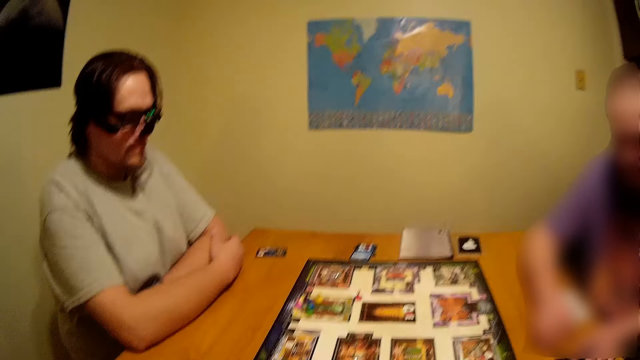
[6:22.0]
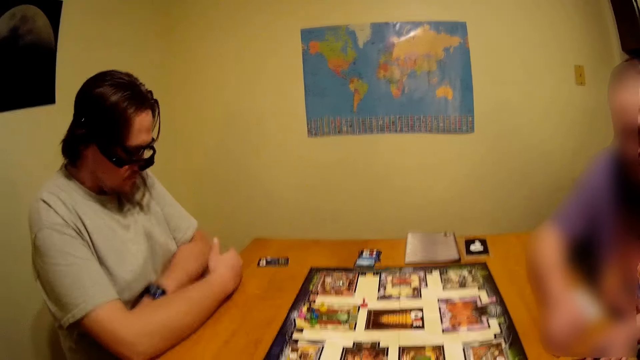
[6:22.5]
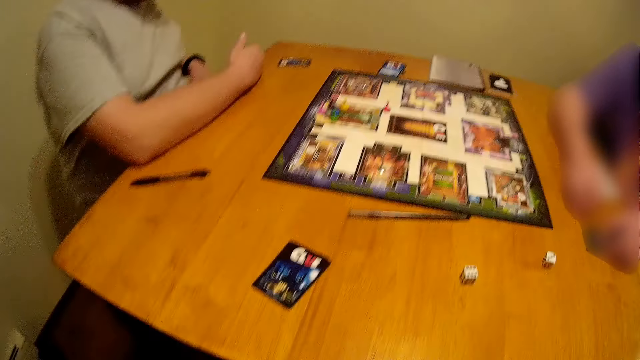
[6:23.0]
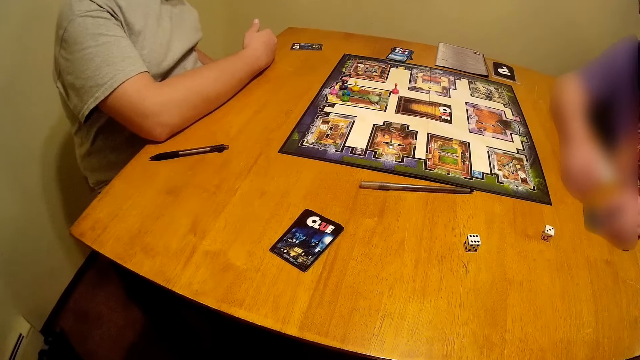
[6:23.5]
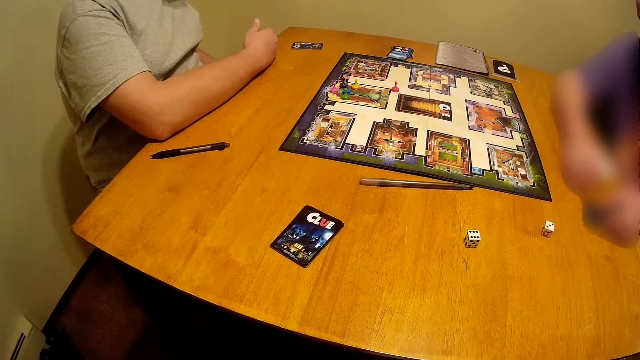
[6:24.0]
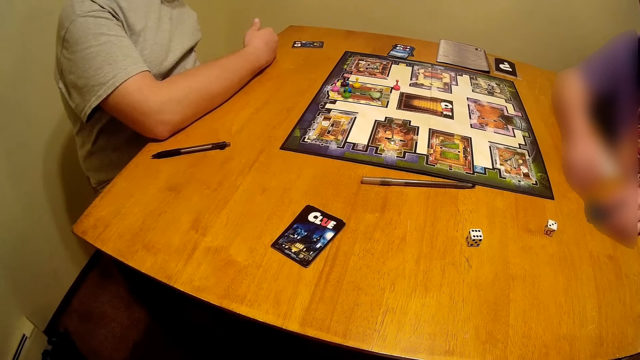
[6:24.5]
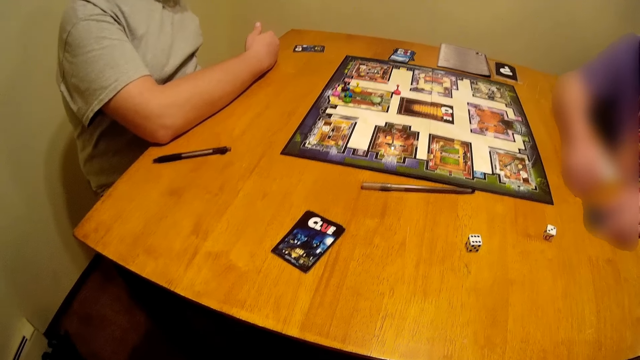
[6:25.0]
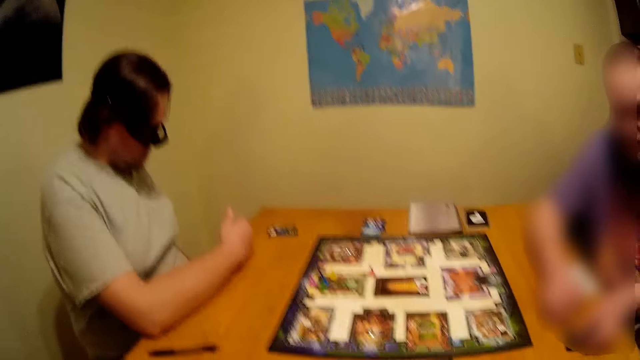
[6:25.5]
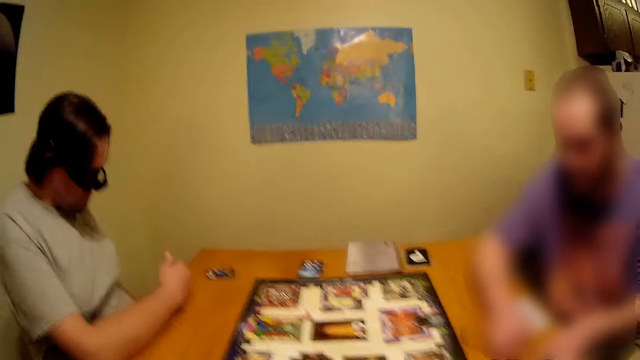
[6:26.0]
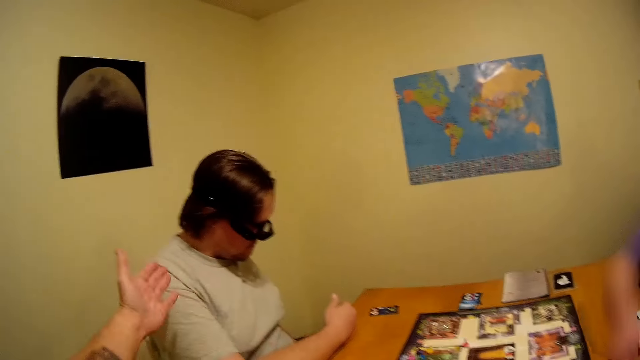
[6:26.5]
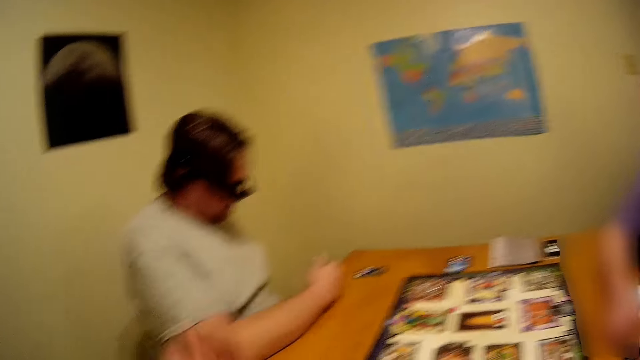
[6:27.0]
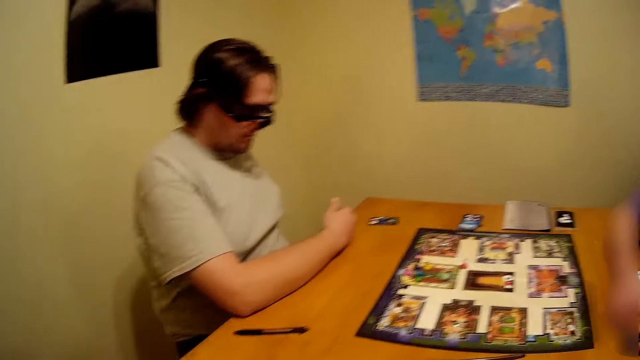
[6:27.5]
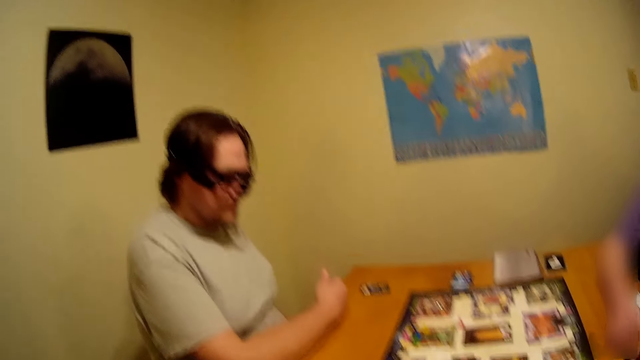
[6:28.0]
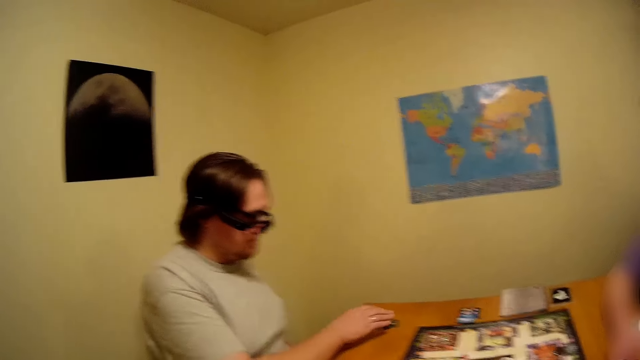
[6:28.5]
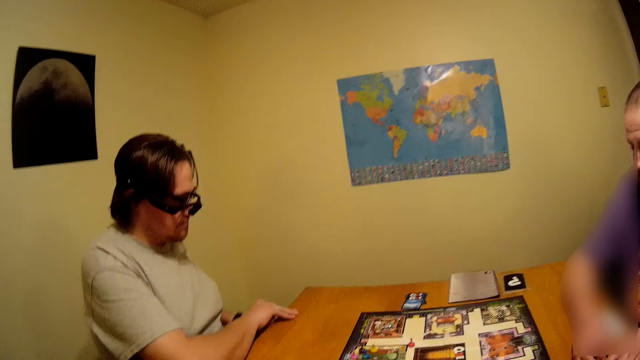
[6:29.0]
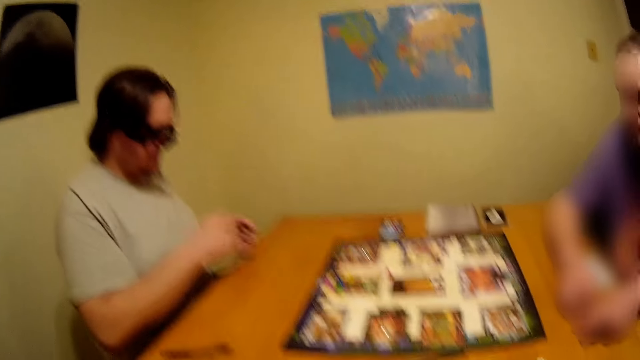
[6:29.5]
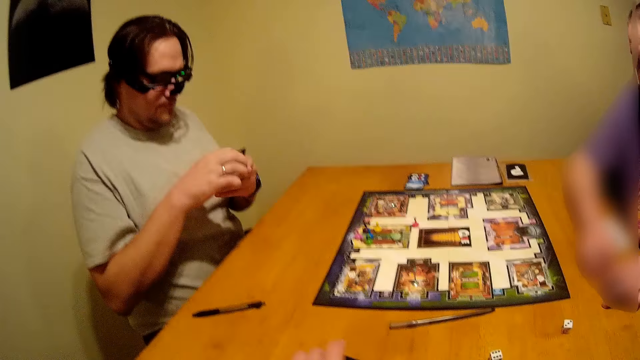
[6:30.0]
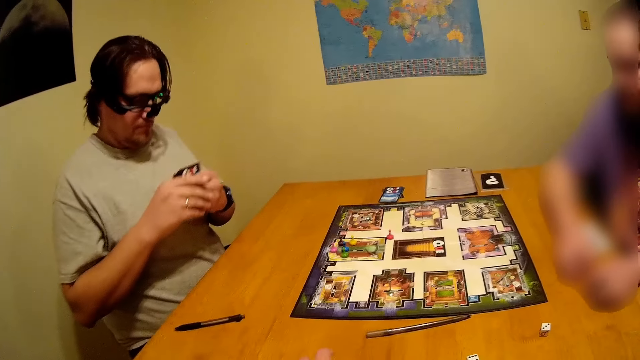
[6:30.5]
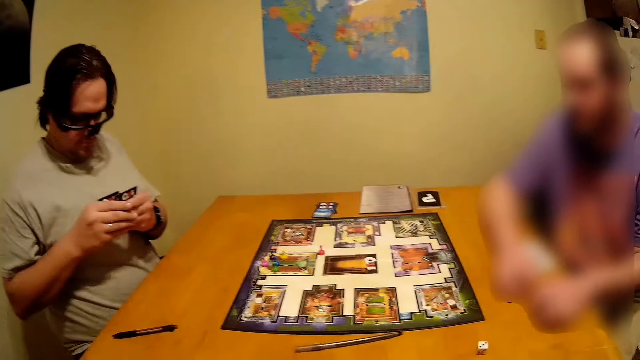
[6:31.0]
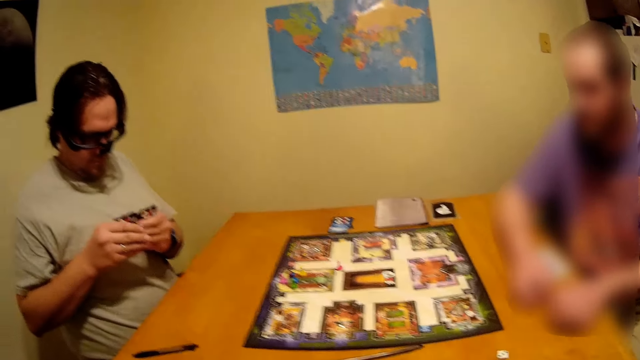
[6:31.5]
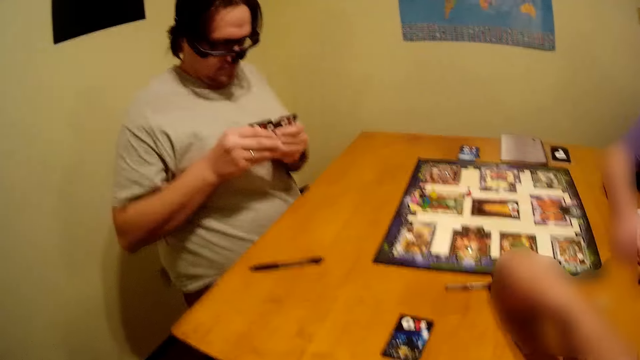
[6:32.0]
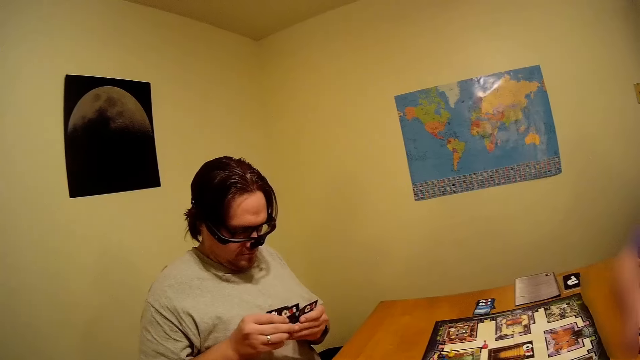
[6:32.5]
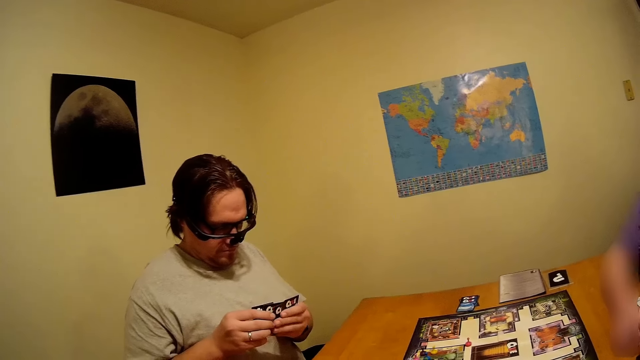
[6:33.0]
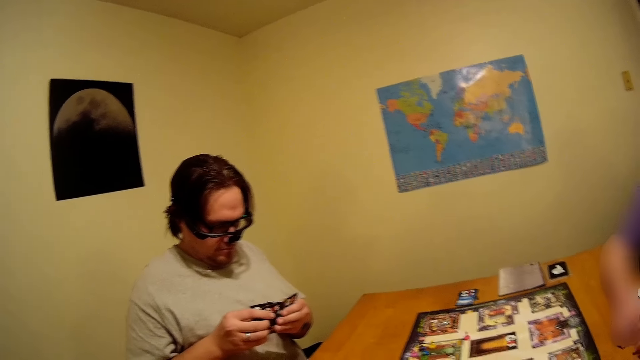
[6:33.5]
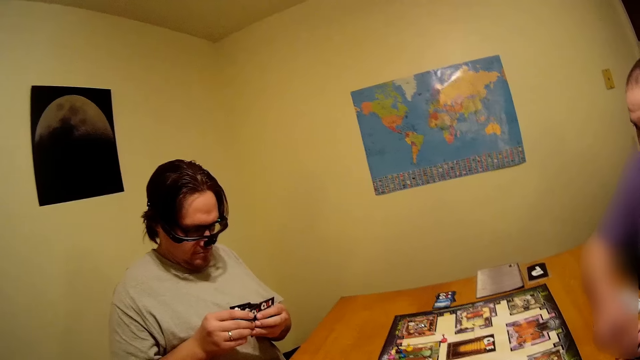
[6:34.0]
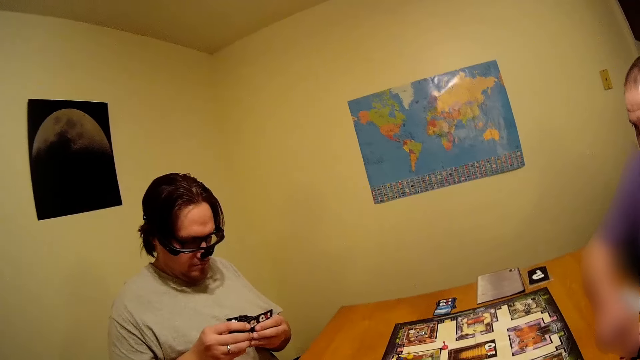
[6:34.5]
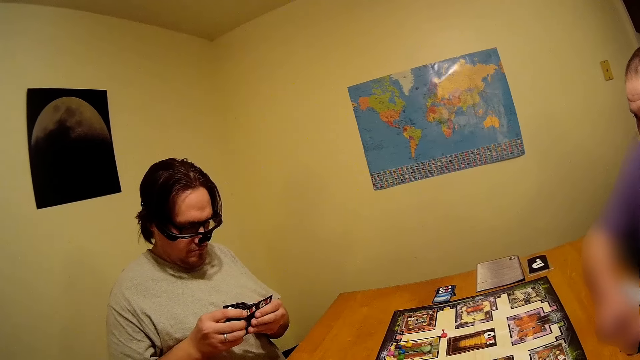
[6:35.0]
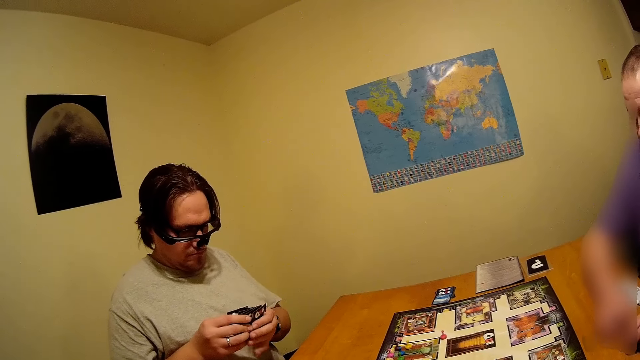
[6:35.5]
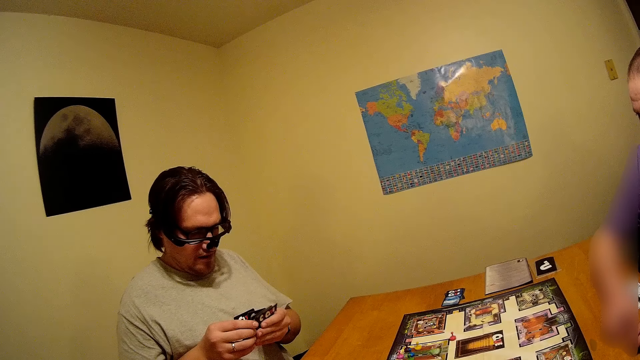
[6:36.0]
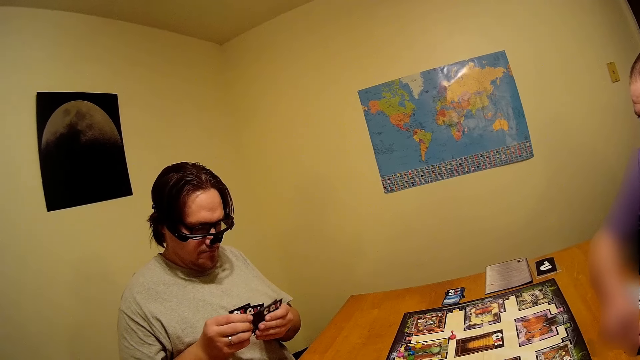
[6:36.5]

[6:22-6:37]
A man moves around. The camera wearer uses gestures and looks around. The man picks a card on the table and arranges the cards. The camera wearer puts a hand on the table and looks around. They pick a pen on the table and look around.

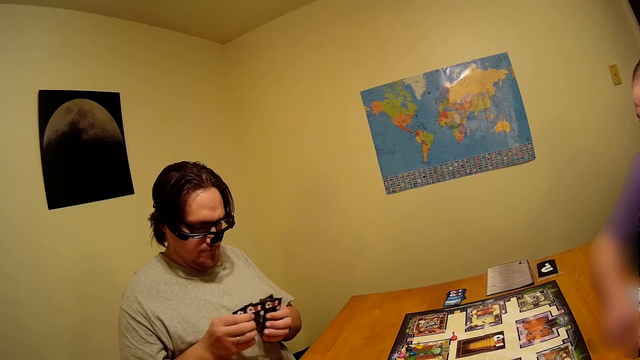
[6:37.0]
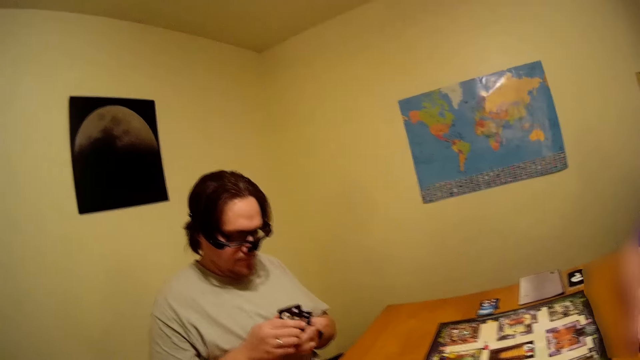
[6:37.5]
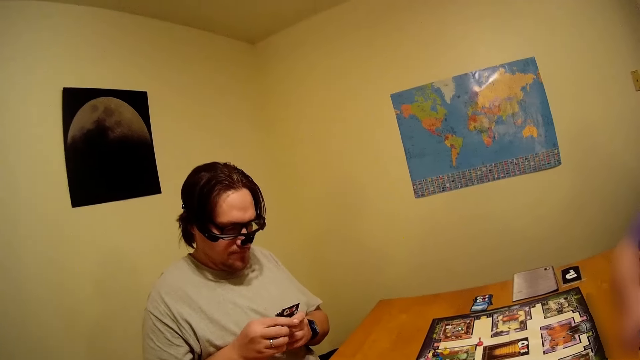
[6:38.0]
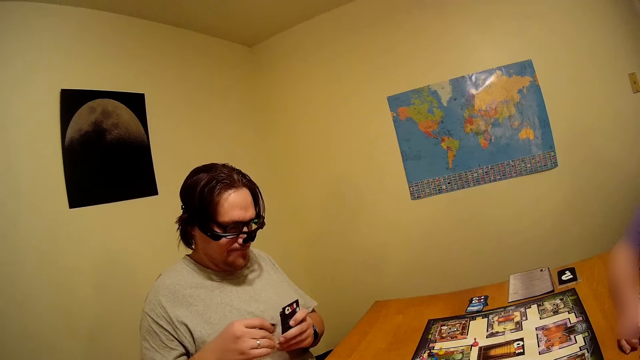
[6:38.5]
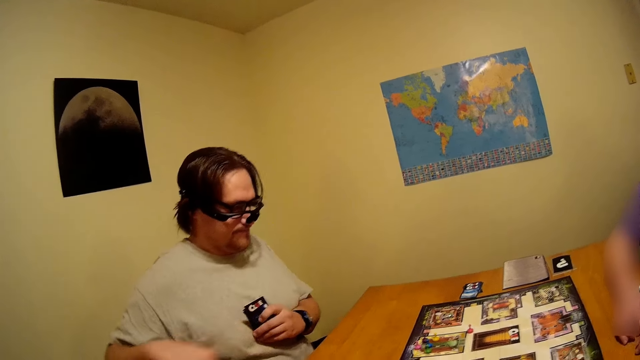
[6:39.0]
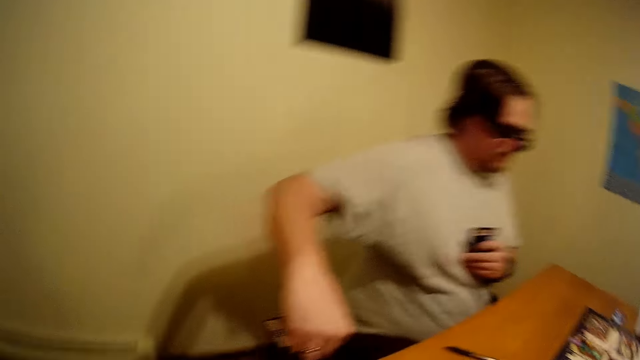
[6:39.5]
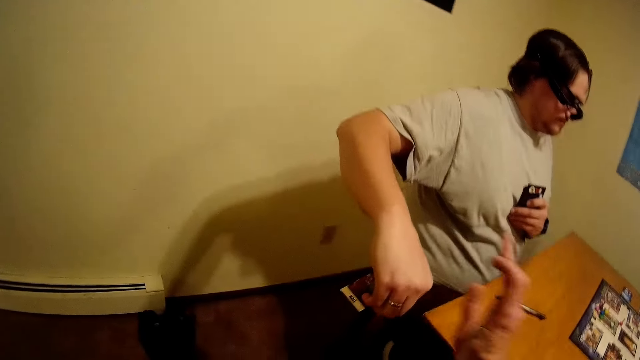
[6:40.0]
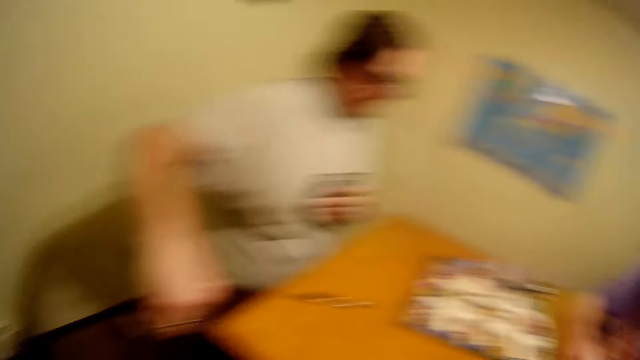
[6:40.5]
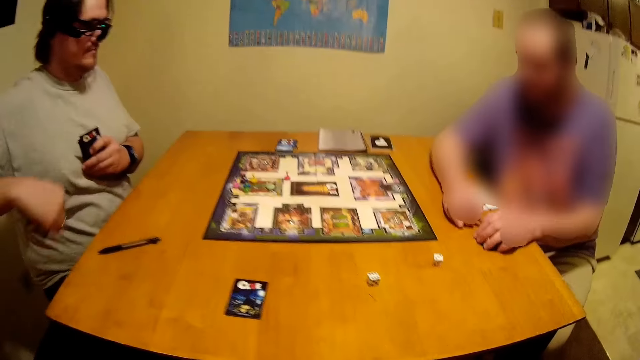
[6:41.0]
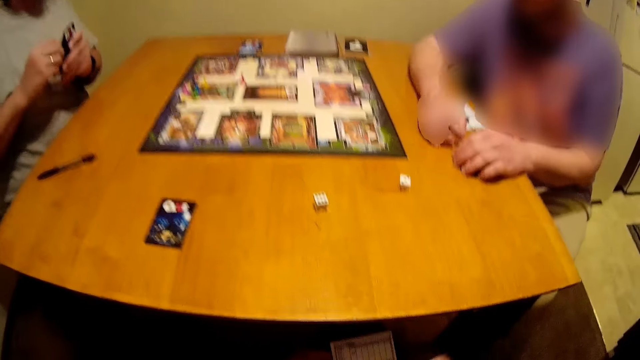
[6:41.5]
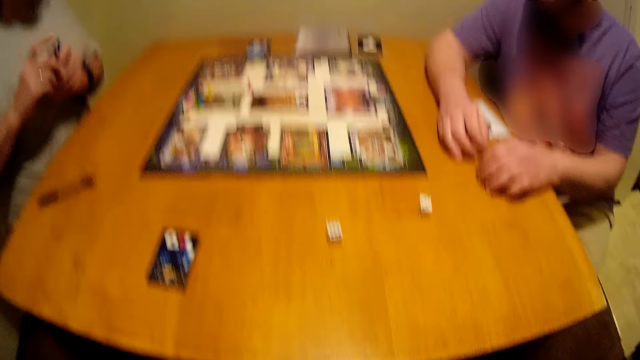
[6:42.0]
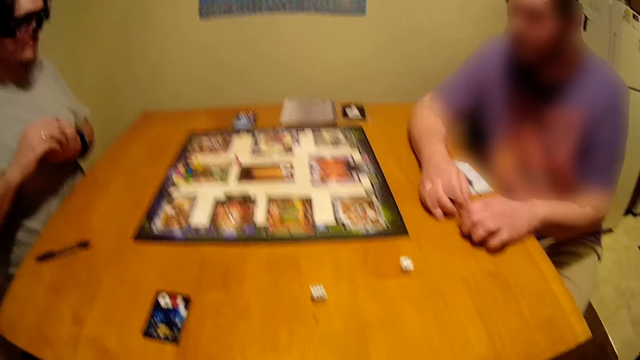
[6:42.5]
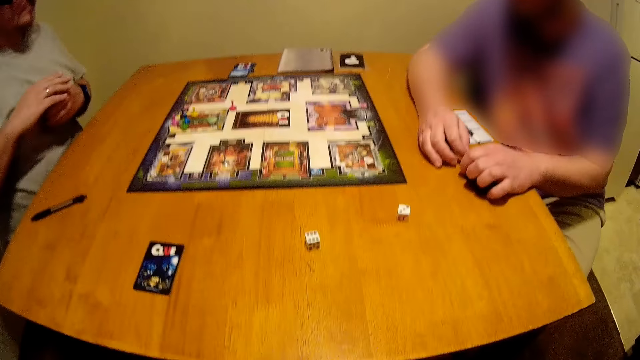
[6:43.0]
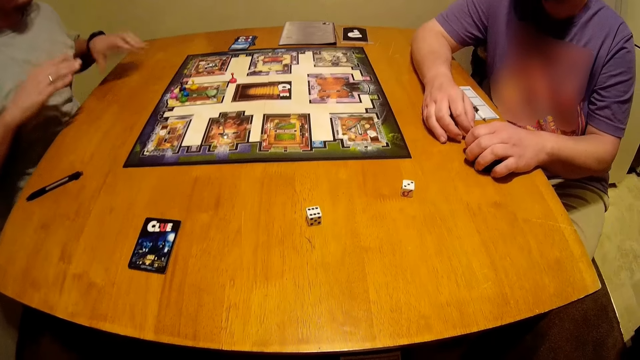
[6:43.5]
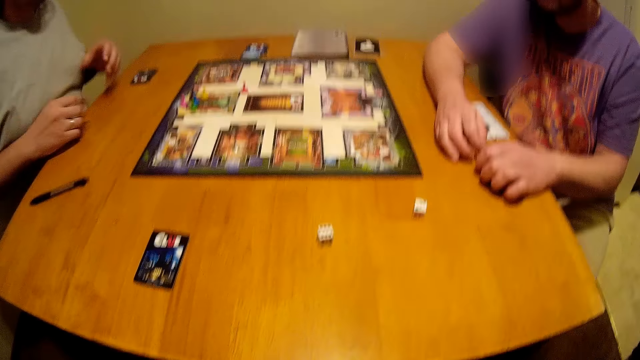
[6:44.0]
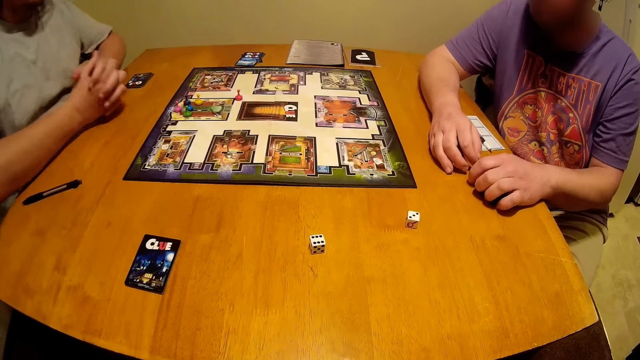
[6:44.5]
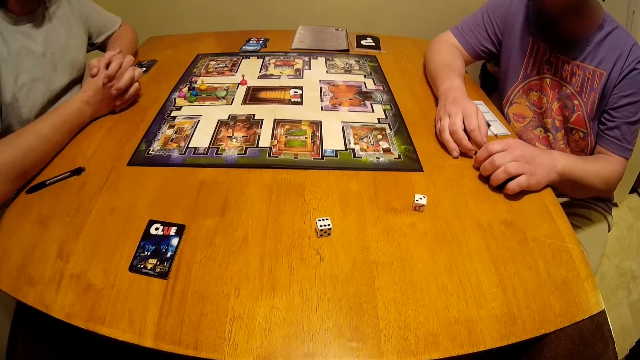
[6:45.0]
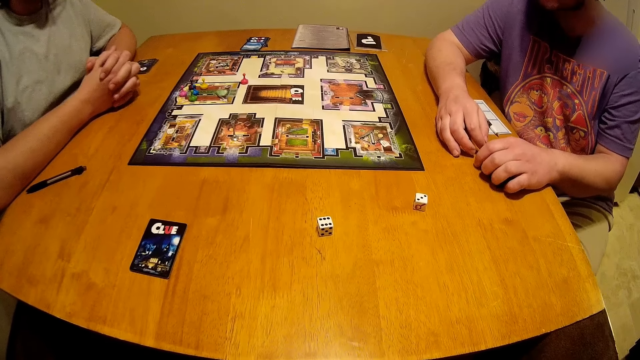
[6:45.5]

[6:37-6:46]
A man moves his hand backwards. The camera wearer uses gestures and looks around. Another man holds cards on the table. The first man moves his hand around, holds the cards, puts the cards on the table, crosses his fingers and places his hands on the table.
